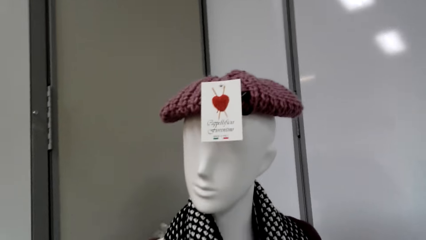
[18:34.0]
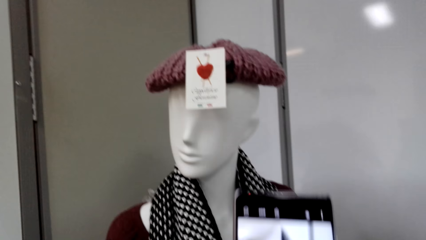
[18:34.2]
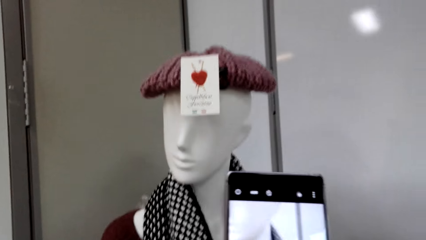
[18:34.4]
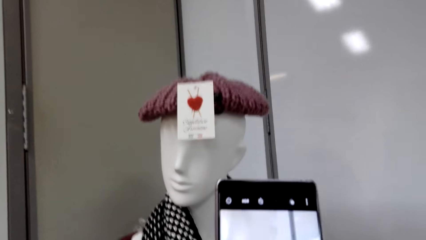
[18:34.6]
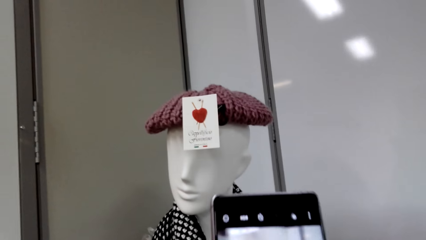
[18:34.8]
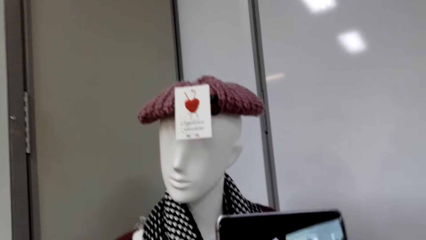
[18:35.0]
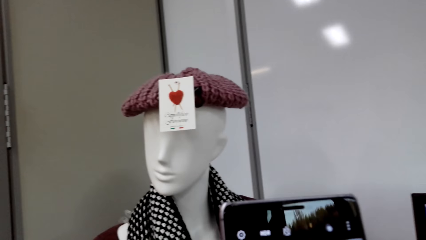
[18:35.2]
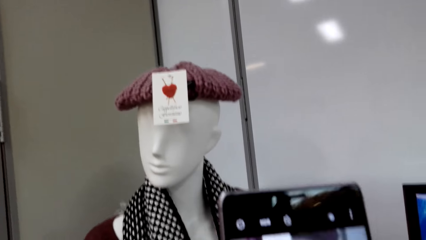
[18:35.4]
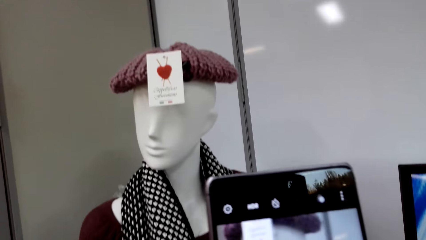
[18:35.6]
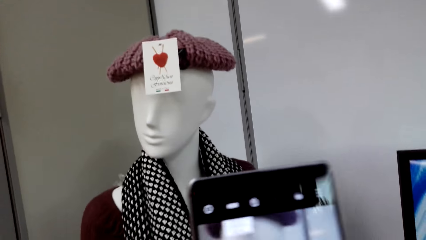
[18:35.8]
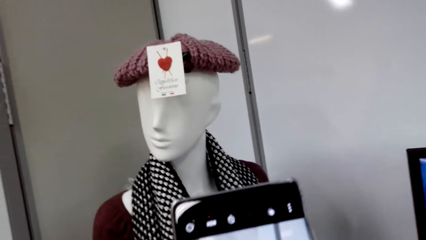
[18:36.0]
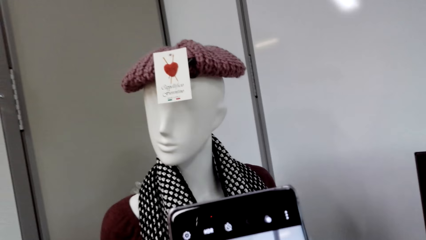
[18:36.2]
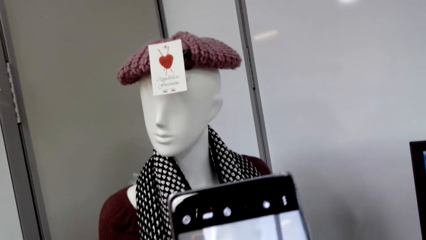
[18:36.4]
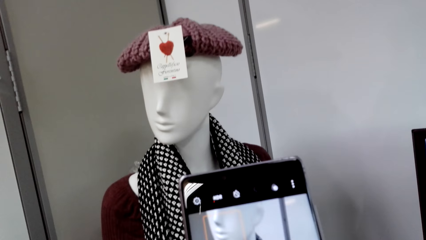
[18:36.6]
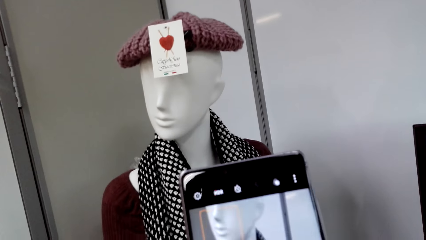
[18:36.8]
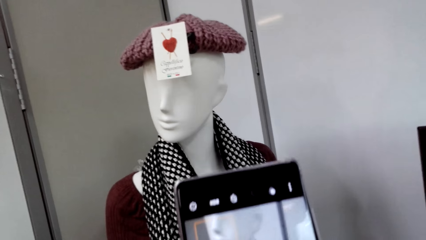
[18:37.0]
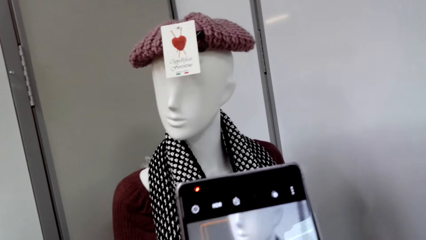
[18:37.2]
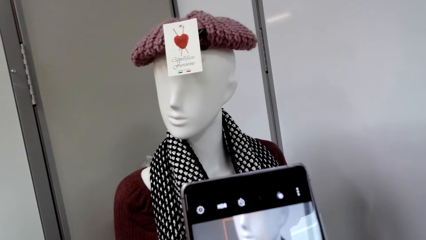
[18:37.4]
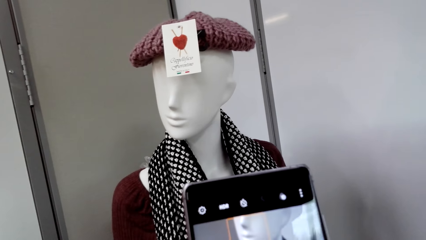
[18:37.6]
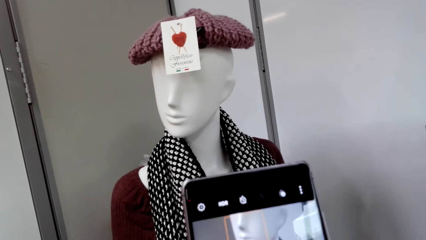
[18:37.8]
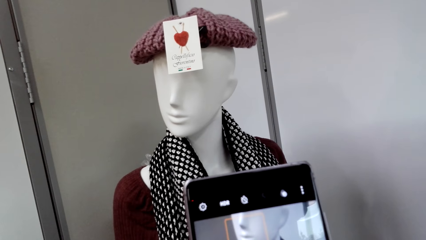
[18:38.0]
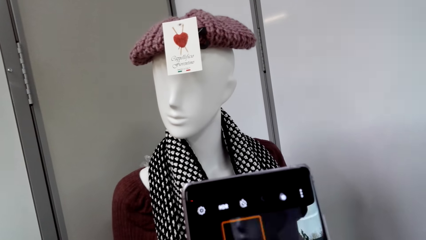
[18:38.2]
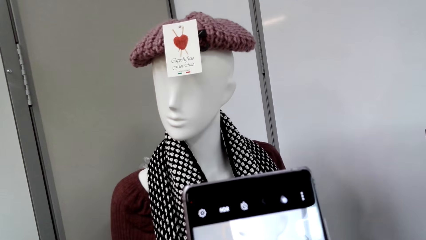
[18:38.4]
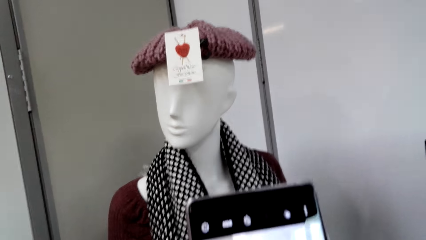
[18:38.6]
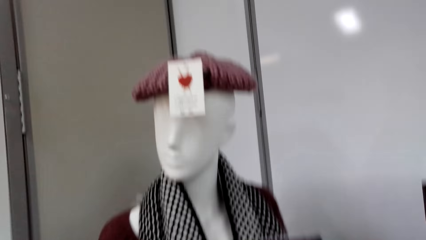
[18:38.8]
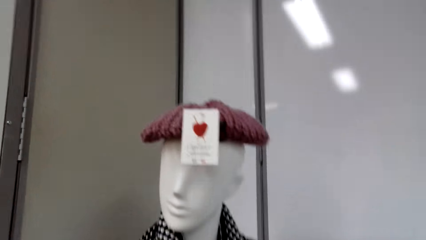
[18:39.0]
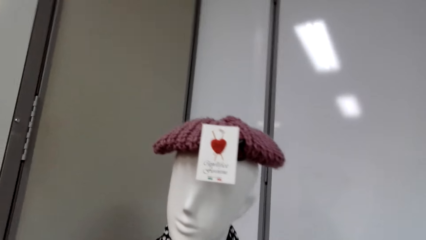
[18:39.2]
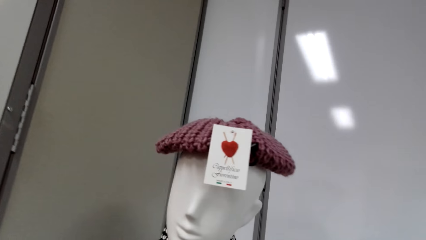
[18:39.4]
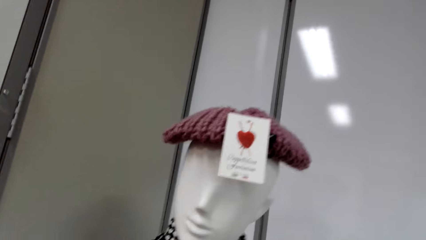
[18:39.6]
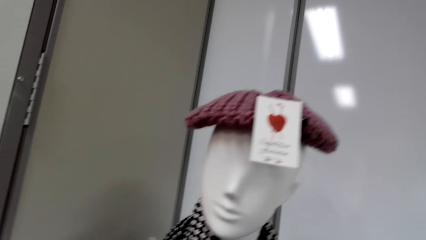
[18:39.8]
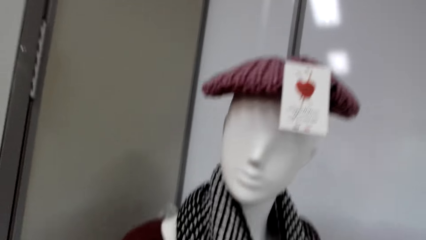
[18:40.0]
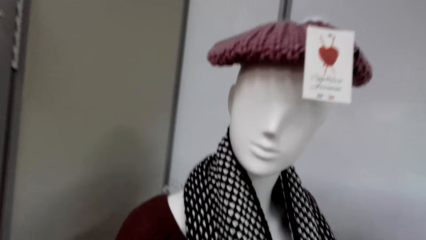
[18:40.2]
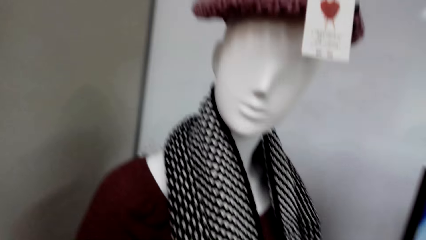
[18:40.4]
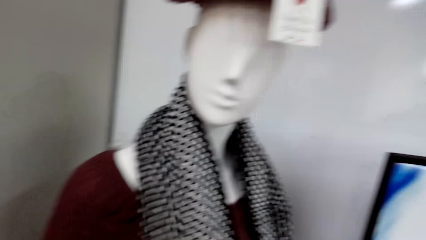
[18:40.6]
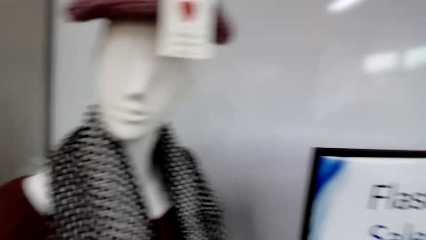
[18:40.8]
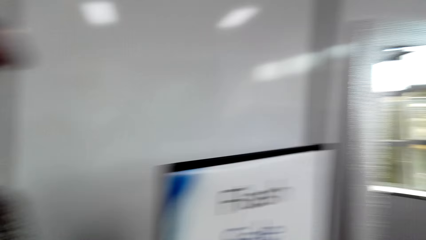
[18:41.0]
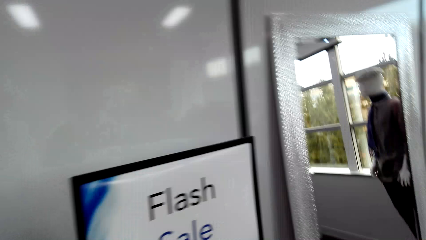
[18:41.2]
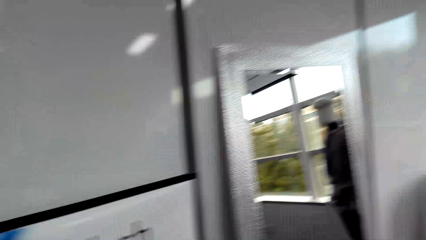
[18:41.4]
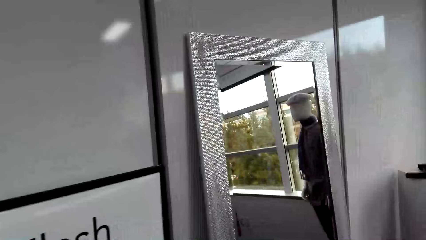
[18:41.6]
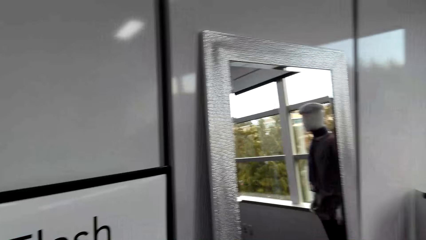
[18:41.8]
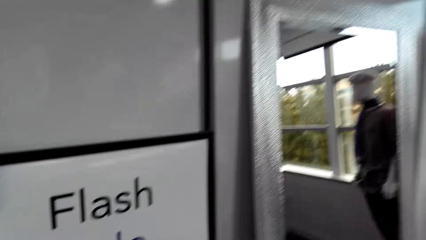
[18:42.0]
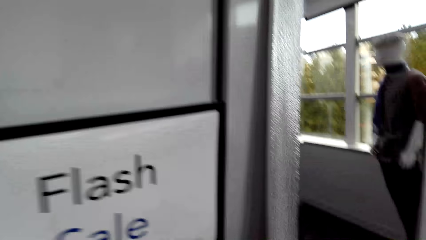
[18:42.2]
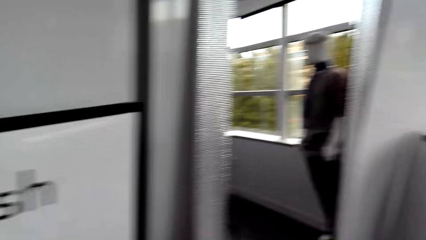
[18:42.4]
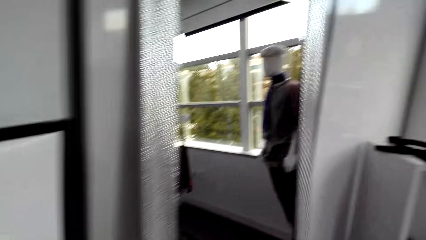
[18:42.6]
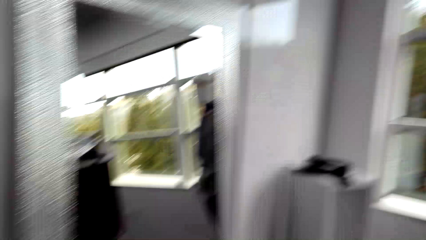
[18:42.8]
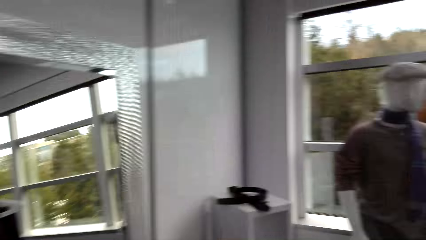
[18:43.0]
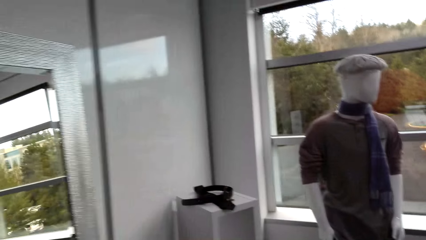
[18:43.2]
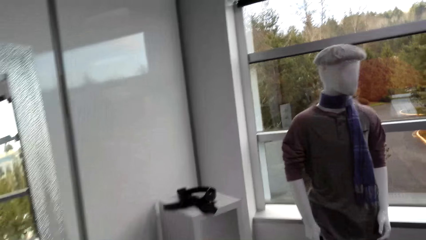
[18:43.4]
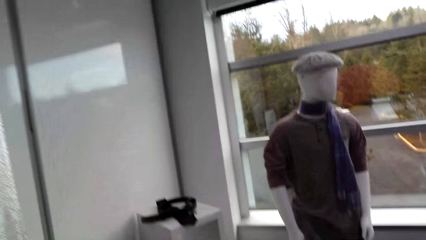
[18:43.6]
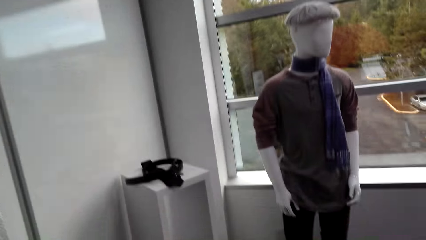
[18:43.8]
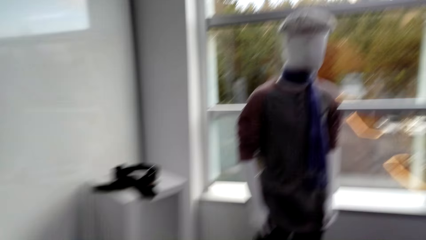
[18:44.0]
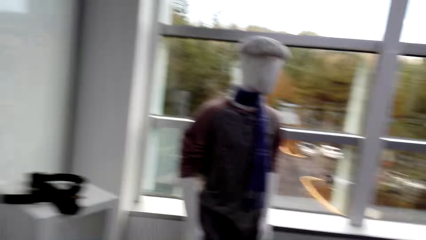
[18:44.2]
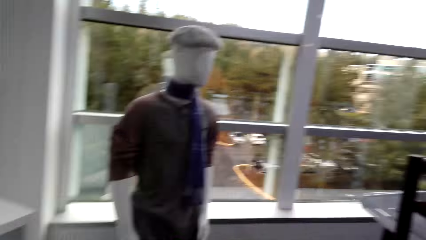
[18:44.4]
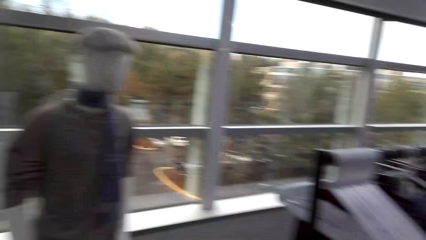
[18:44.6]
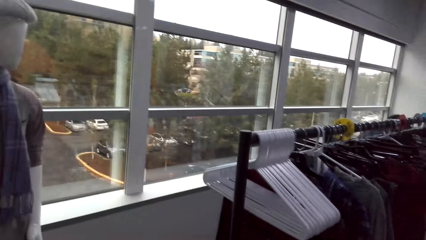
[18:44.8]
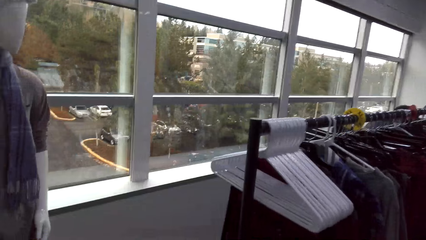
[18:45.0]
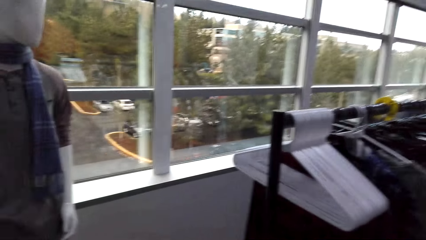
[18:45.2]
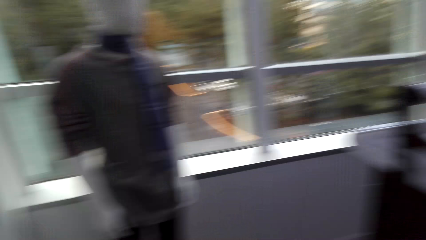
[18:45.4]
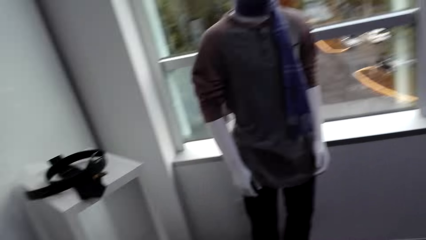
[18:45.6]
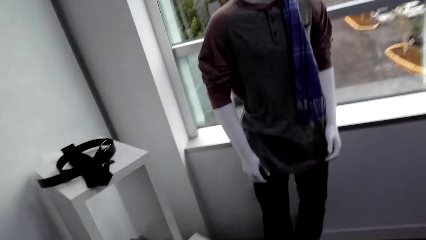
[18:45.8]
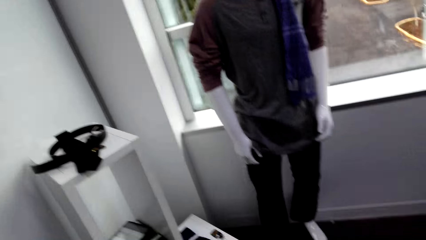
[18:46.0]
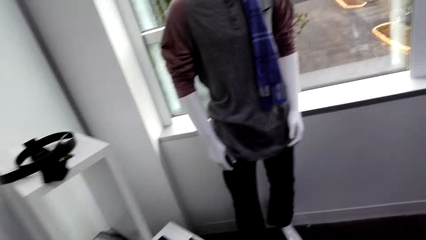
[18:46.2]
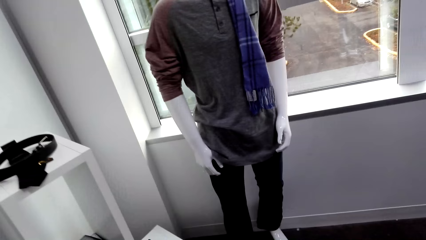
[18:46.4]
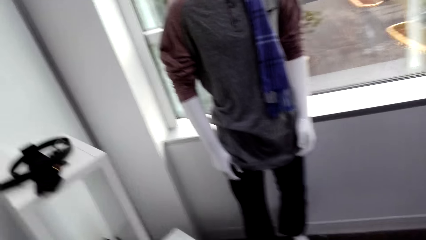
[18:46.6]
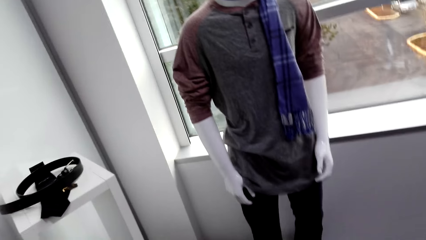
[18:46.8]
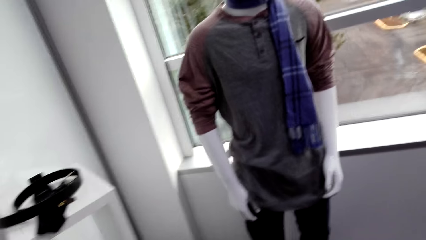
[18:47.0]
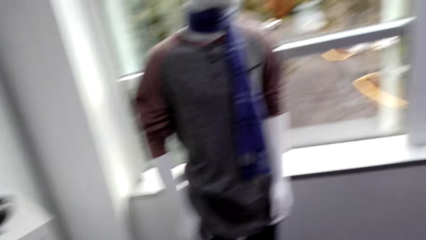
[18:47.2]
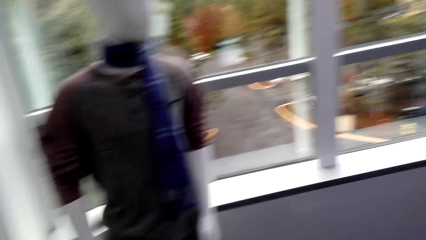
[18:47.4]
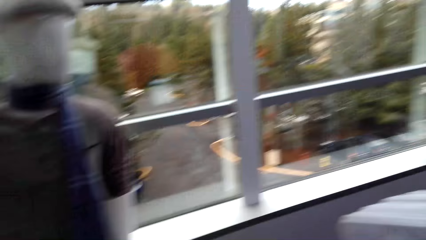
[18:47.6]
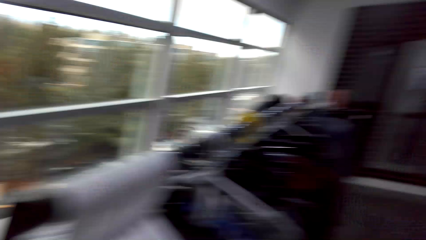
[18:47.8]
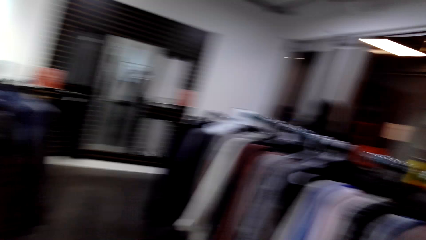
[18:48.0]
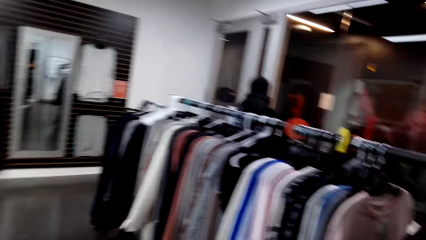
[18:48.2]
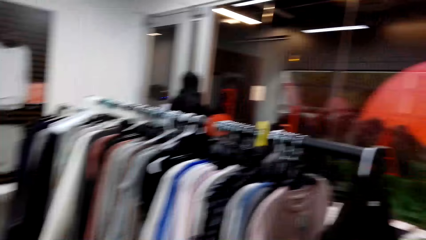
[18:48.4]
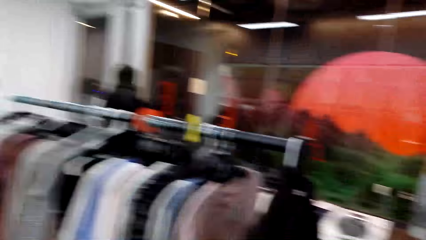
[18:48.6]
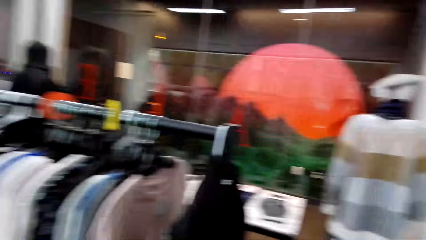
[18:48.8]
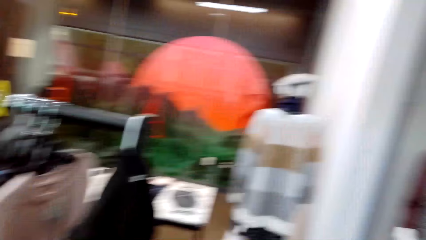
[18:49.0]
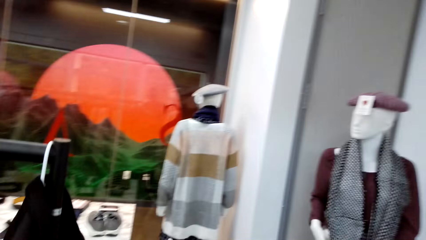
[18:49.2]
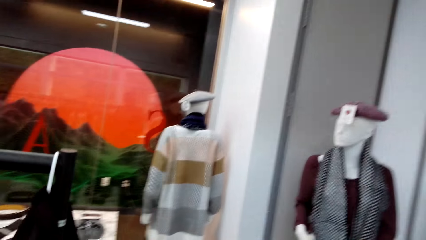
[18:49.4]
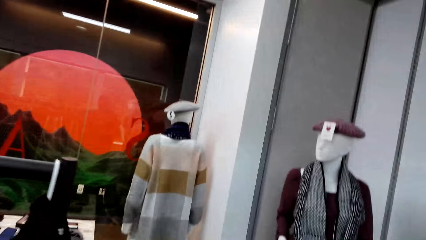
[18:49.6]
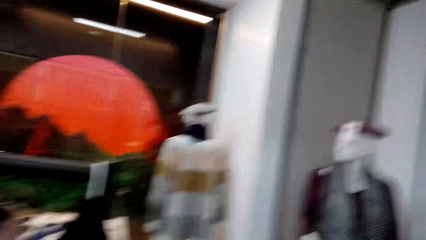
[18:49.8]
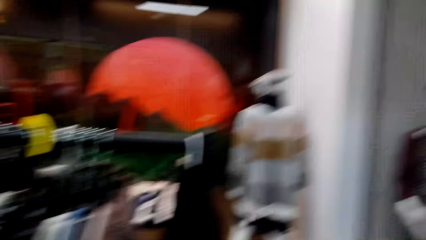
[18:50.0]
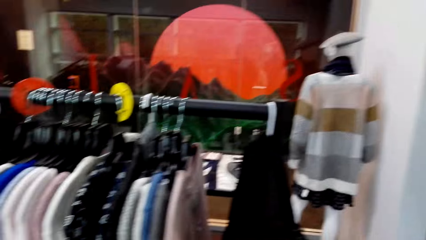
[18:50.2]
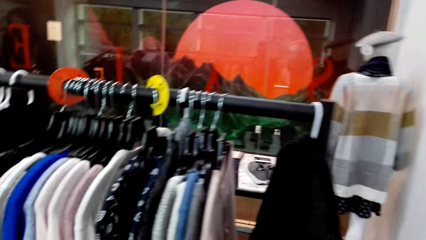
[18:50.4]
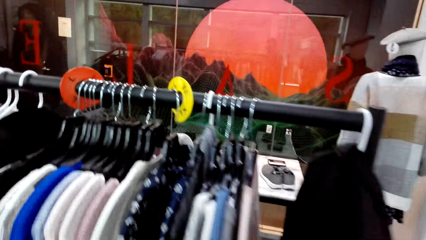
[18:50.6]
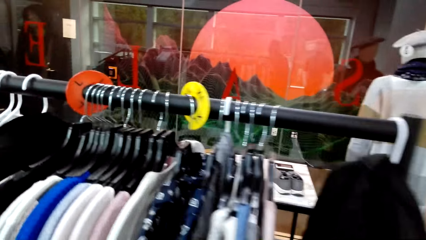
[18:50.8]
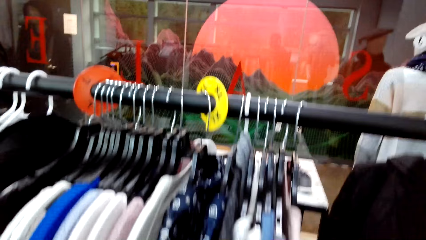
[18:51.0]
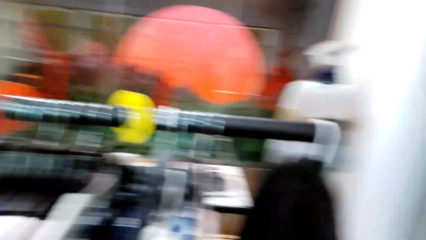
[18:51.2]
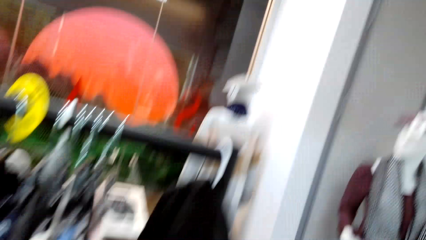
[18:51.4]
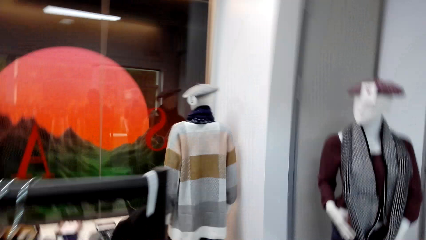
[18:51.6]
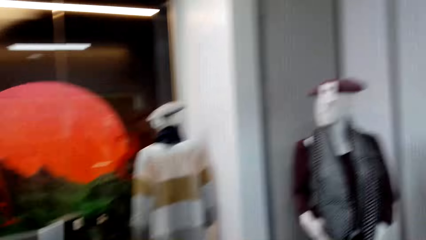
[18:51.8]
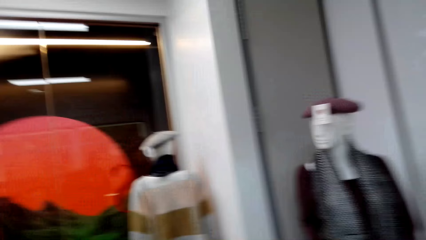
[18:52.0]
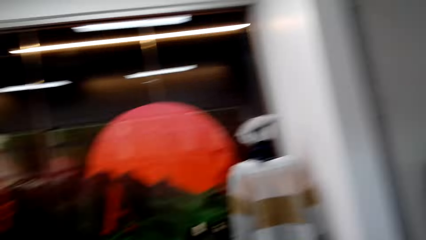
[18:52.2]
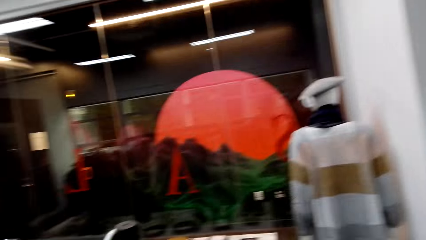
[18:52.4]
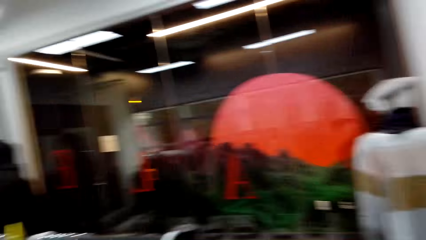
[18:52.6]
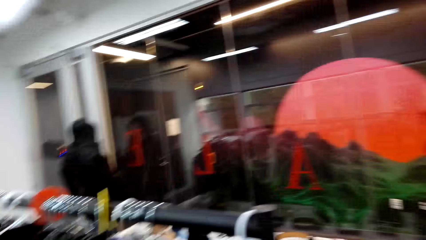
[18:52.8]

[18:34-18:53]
The camera wearer talks. They capture a picture with a phone. They talk. They capture a picture with the phone. They look around. They walk in the boutique. They turn around and look around. They turn around, look around, and talk.
